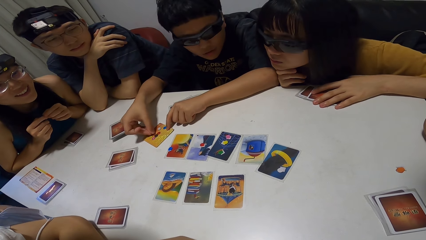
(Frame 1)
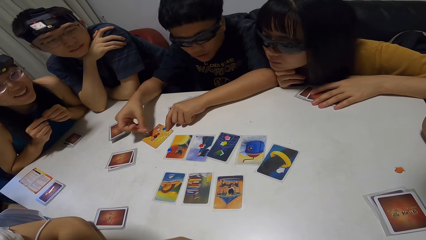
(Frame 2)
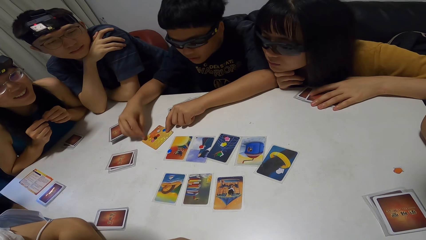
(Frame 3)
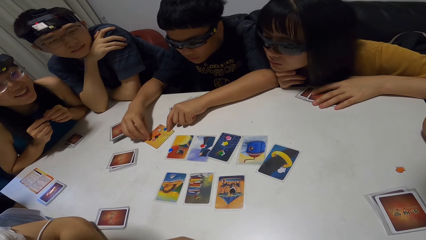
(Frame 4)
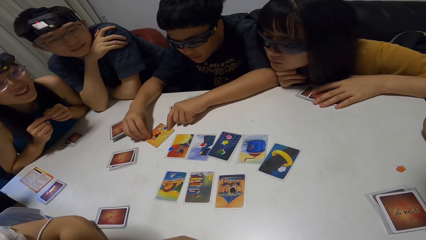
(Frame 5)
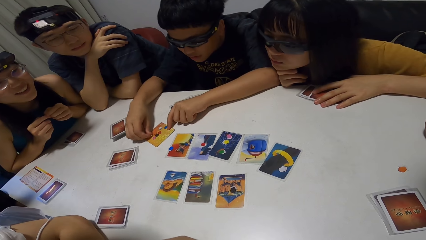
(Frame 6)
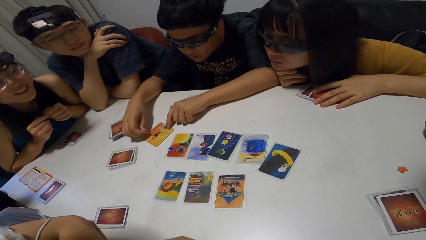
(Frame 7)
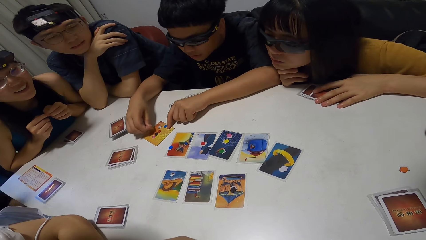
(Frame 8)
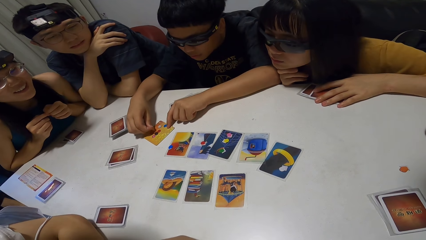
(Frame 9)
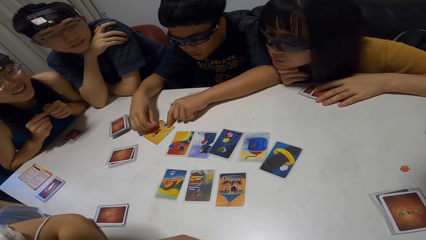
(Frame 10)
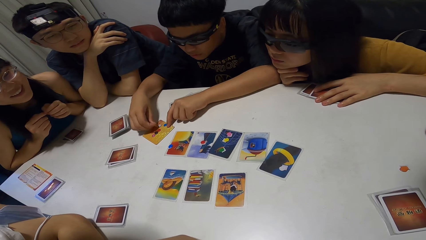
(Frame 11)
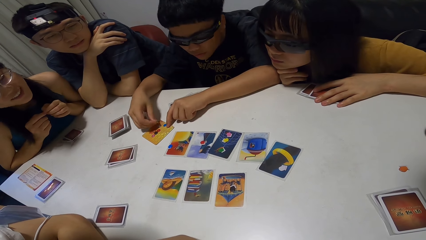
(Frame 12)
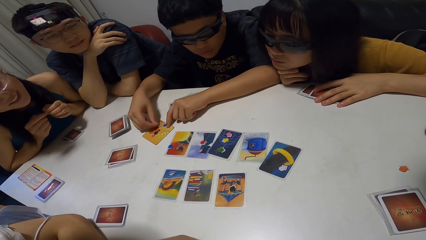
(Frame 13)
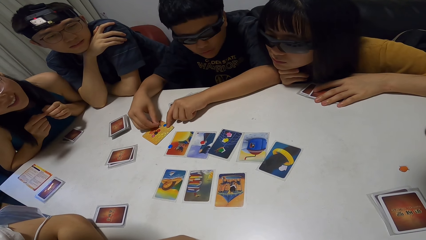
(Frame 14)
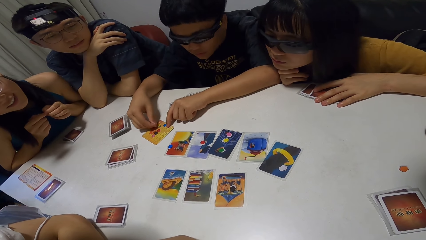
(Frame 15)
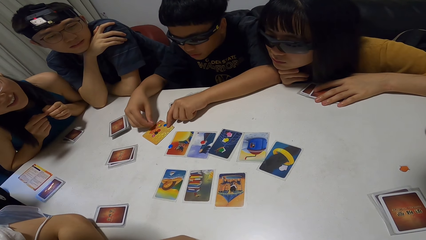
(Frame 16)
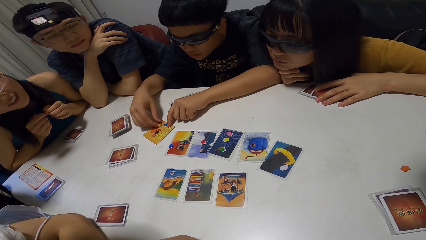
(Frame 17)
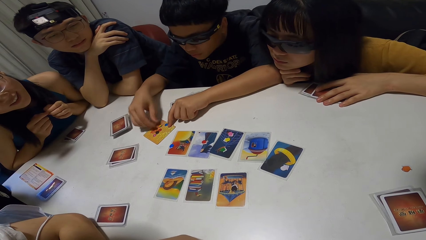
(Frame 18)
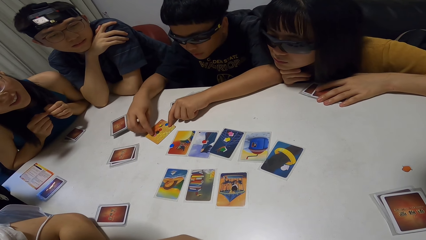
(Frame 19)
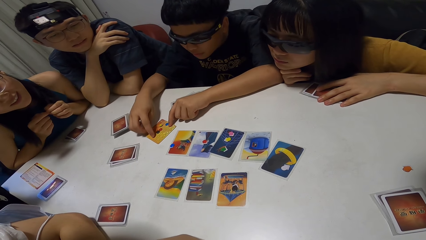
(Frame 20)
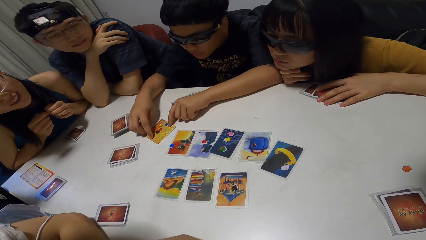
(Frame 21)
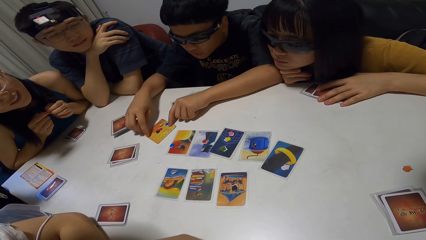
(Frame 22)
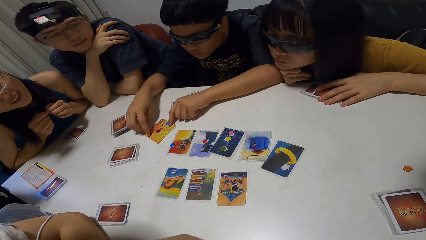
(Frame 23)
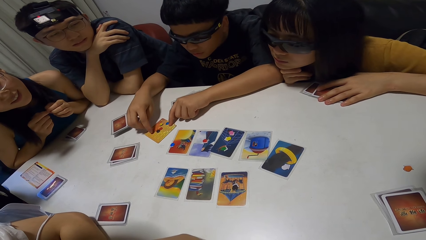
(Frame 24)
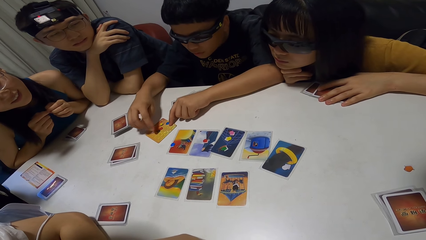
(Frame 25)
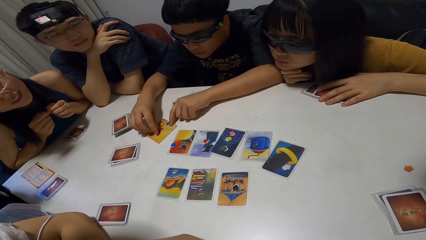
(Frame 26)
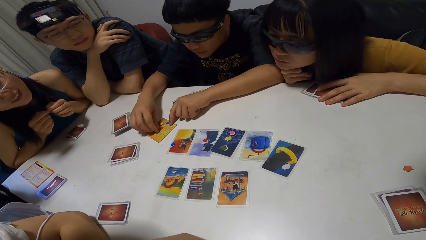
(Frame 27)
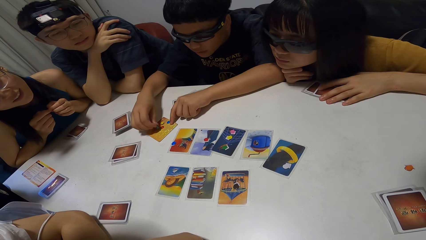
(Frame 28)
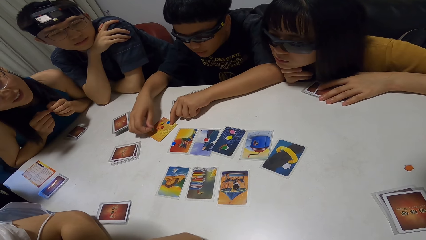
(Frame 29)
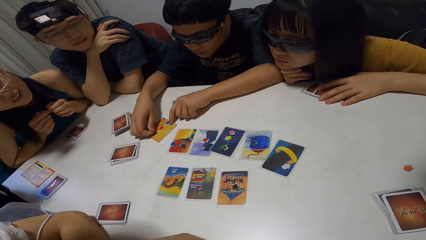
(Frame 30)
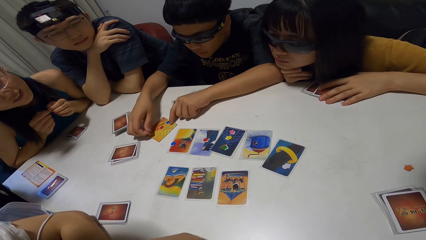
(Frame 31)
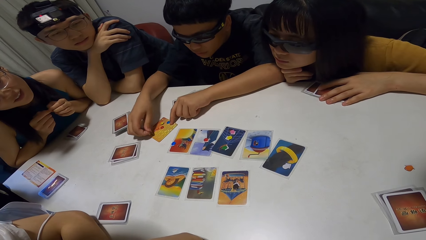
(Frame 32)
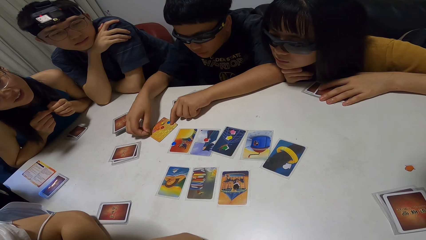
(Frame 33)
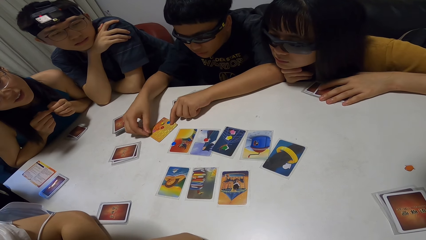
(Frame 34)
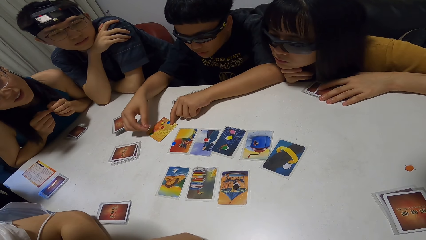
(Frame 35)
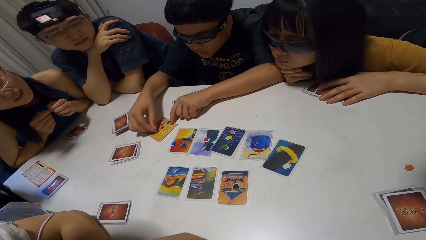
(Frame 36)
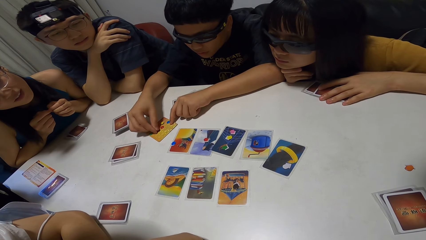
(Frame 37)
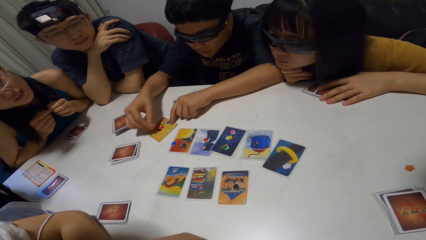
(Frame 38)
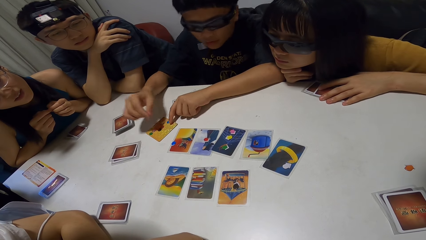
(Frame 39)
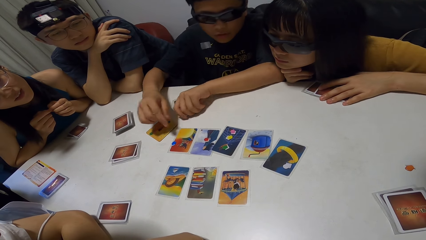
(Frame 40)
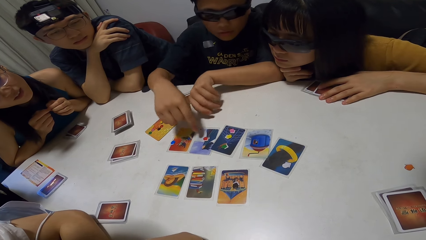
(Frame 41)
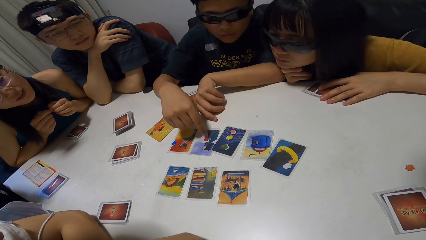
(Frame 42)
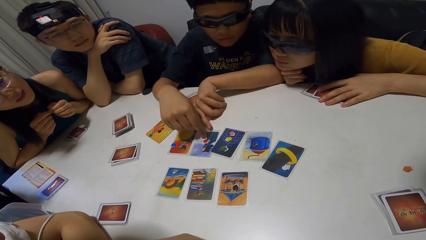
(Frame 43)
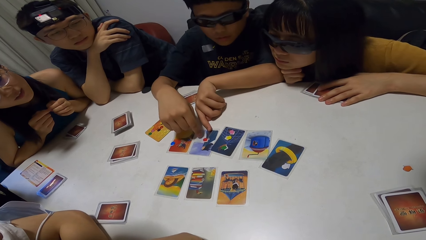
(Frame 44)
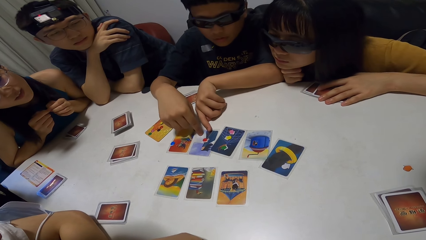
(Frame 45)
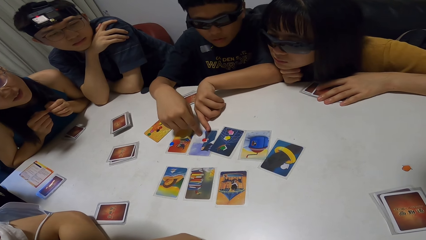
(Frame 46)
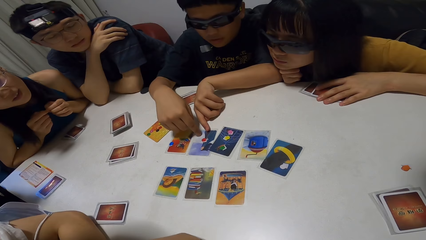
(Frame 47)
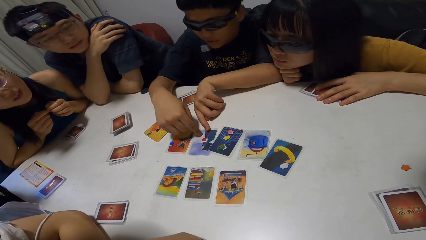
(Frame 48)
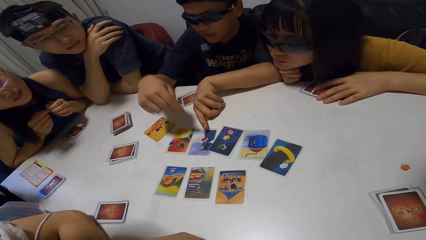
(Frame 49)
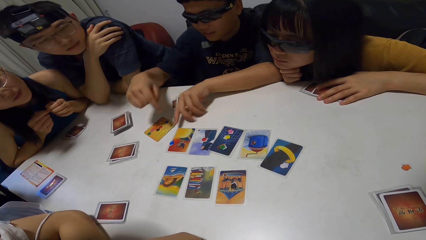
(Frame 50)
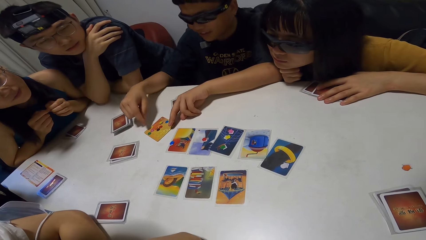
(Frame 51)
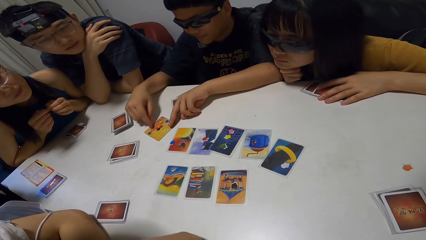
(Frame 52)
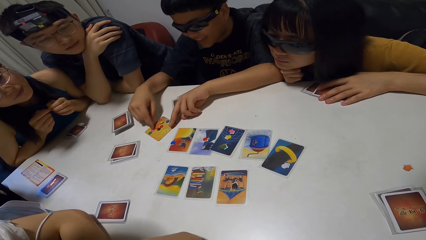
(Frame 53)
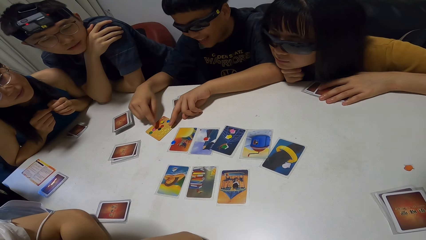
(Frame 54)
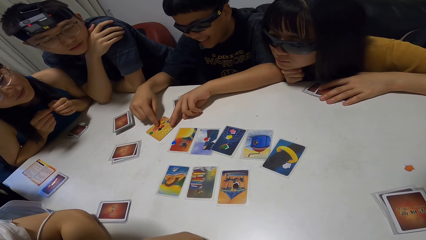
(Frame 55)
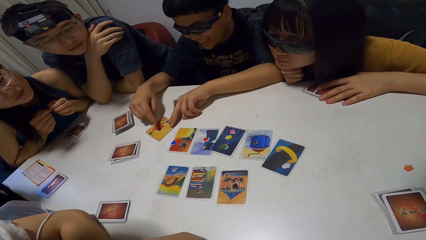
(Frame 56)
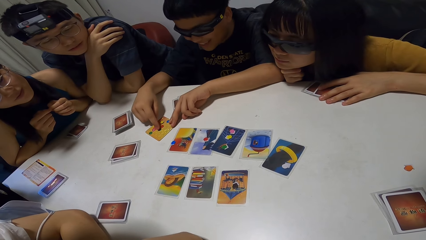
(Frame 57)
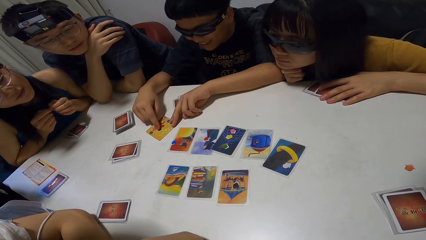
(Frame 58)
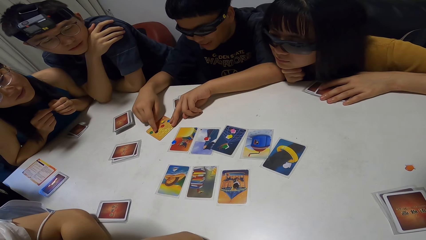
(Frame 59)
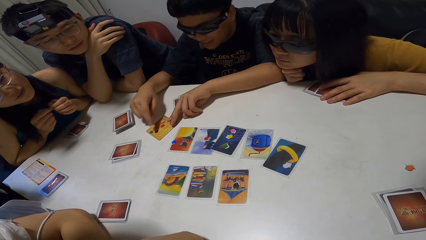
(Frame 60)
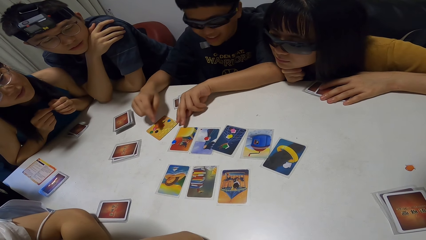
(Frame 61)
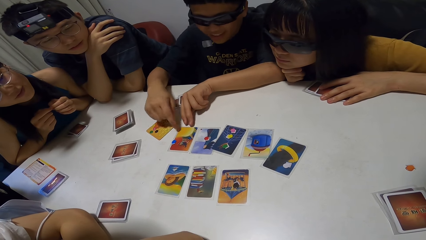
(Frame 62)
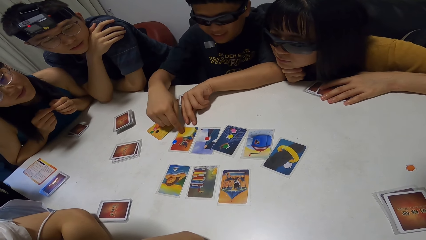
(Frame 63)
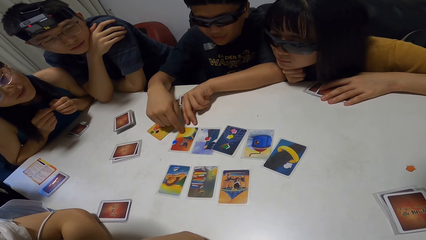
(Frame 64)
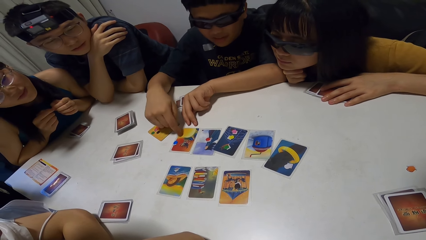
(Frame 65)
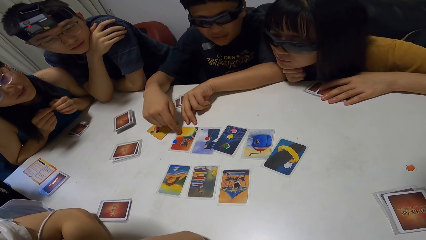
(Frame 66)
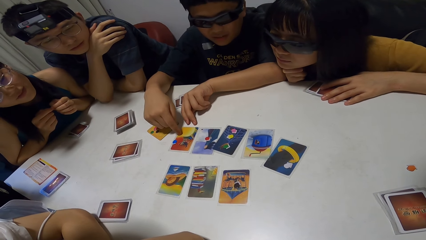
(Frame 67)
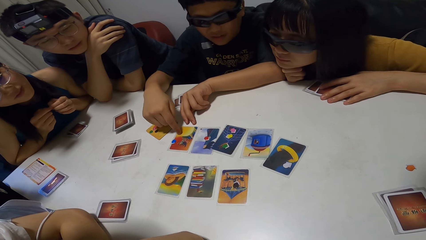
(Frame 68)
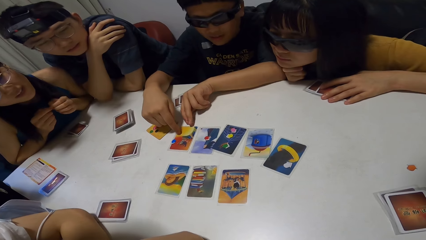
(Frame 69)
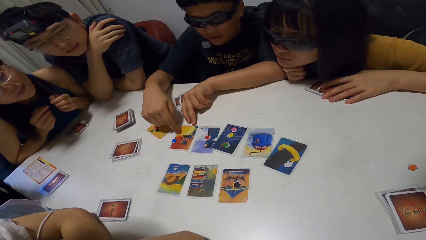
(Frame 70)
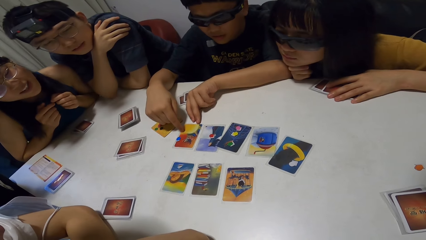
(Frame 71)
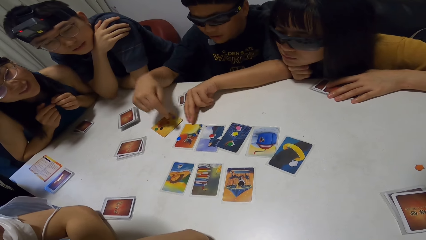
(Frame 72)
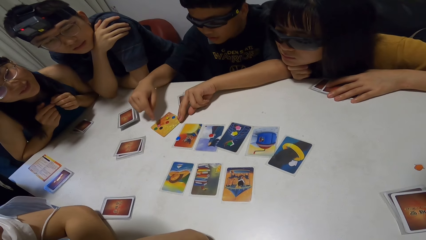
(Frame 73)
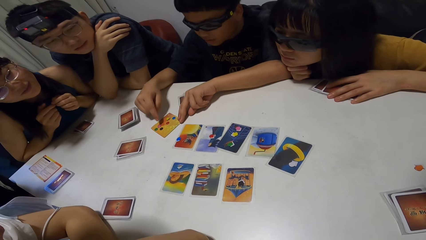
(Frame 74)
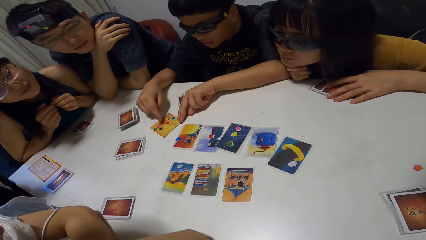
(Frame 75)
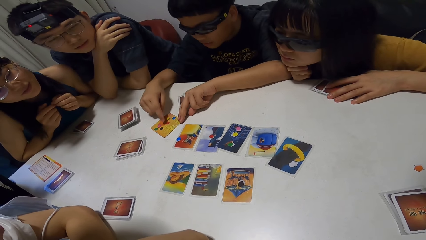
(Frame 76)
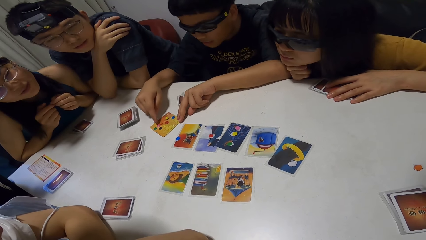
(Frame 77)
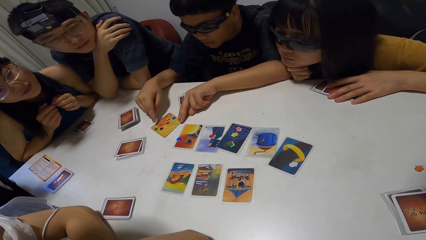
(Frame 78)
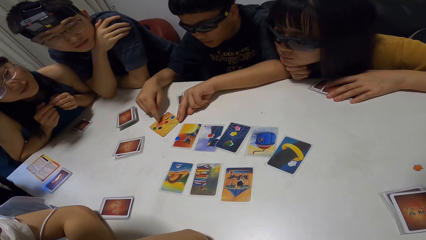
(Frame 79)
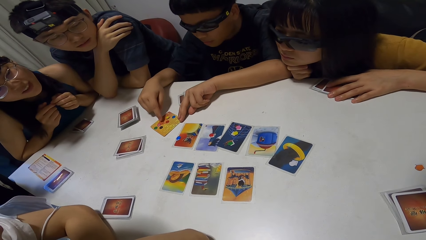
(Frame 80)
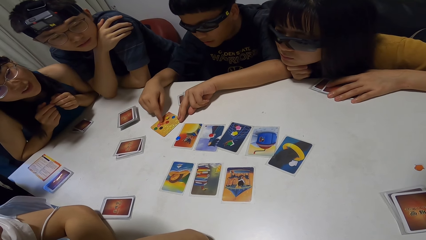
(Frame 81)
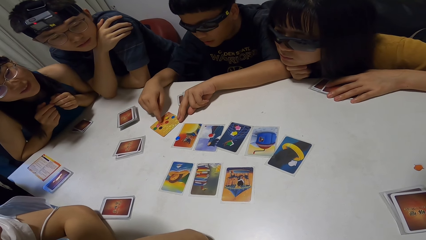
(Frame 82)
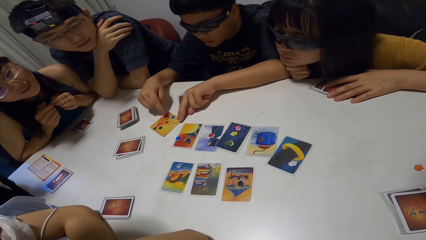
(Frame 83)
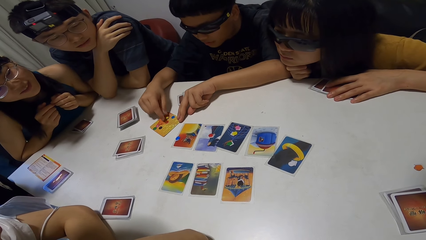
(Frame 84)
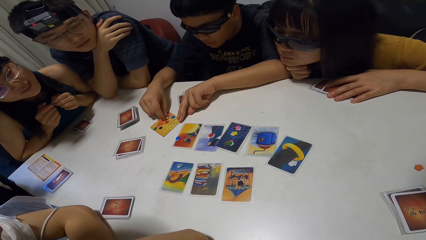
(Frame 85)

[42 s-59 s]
A man shuffles something. The man drops the token on the card with his right hand. The man picks a token from the card with his right hand. The man drops the token on the card with his right hand. The man moves a token on the card with his right hand. The man picks tokens from the card with his right hand. The man drops a token on the card with his right hand. He does it again. The man points at a card with his right hand. The man moves a token on the card with his right hand. The man points at a card with his right hand. A woman interacts with the man.
